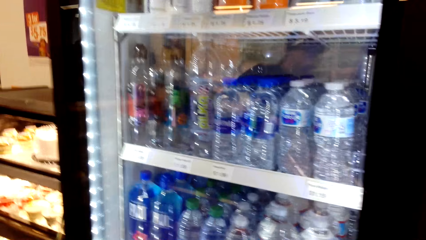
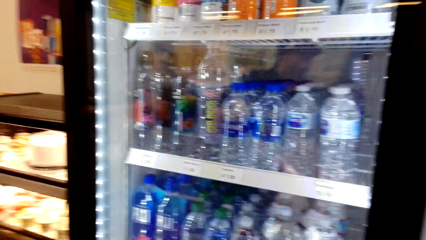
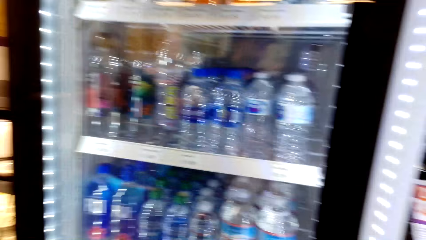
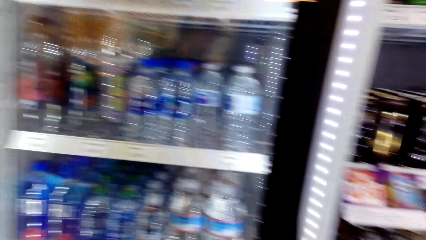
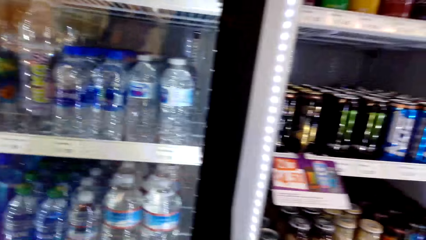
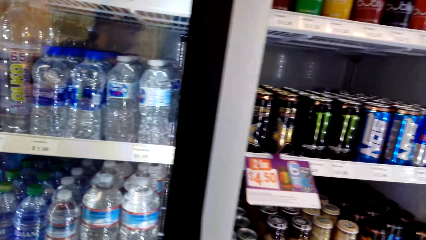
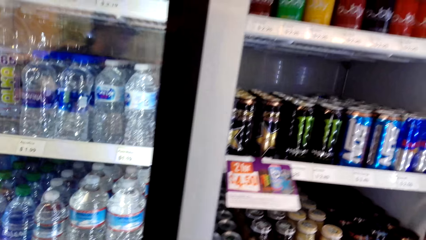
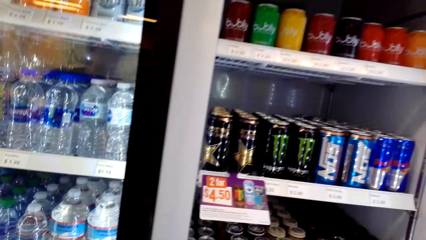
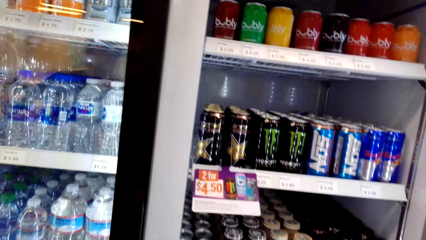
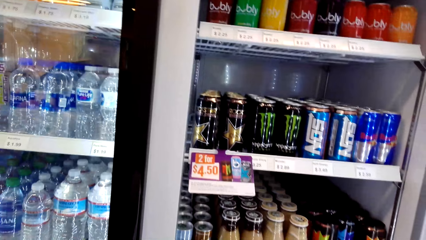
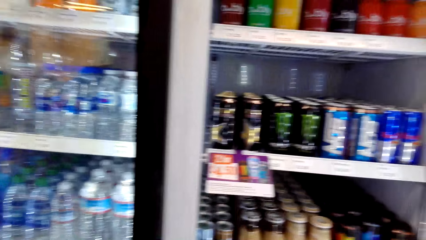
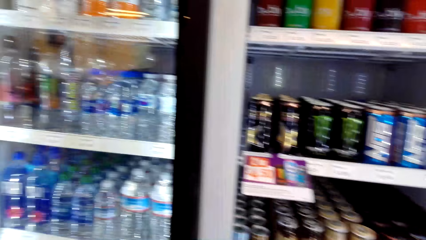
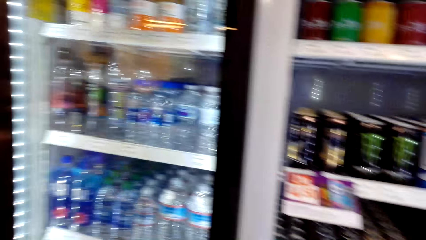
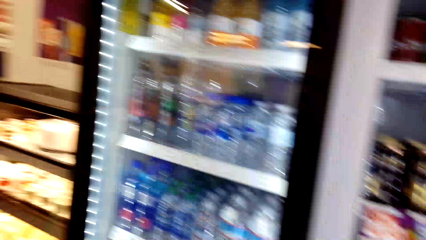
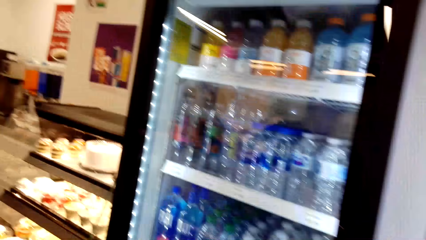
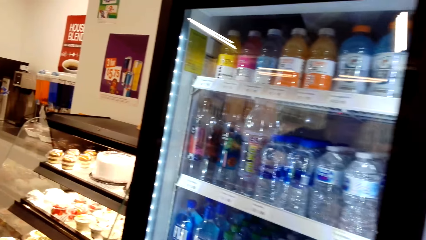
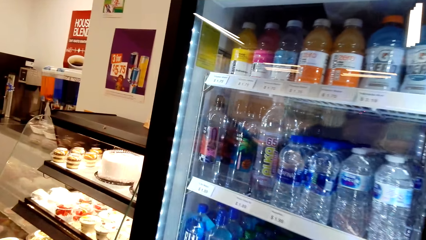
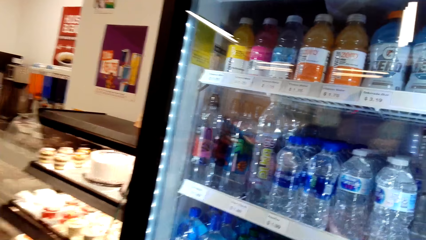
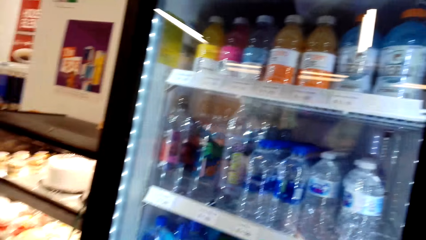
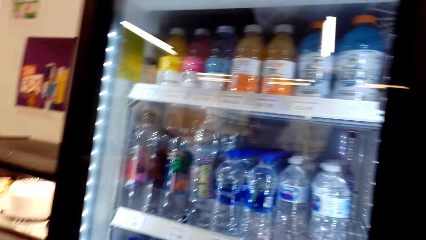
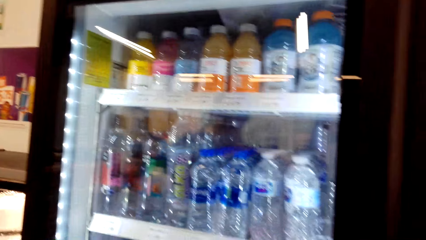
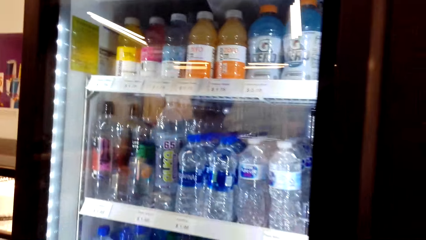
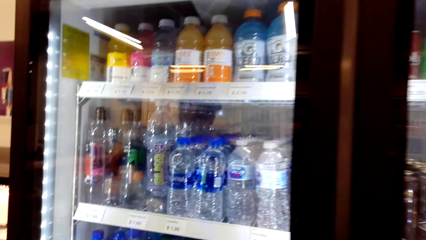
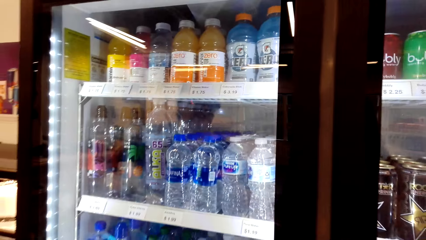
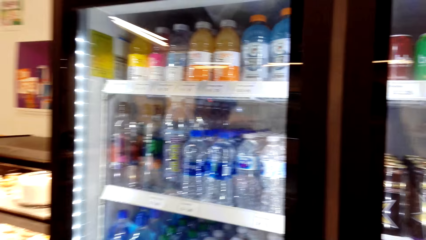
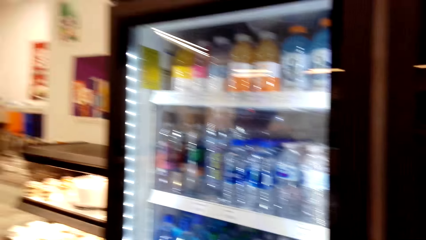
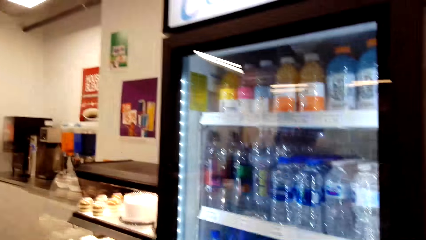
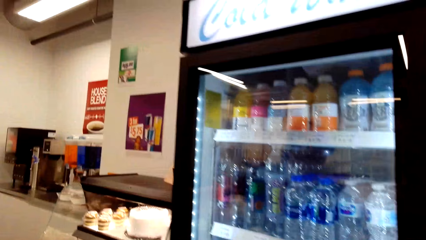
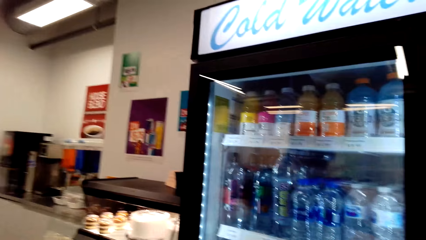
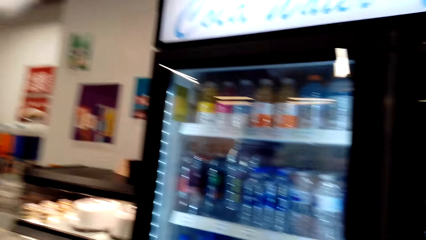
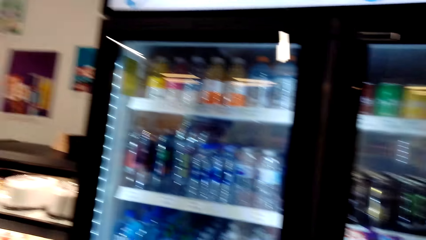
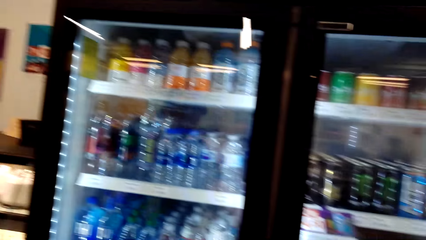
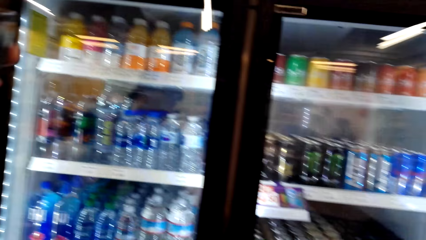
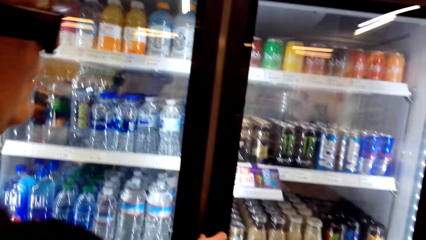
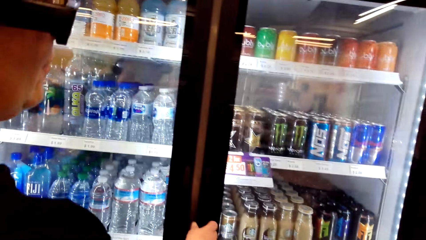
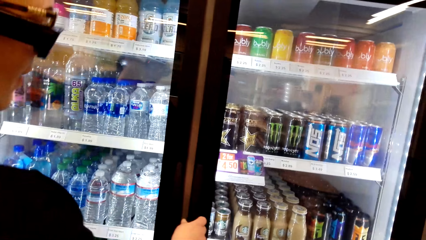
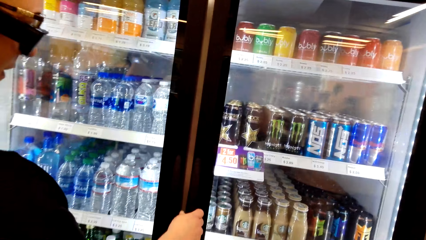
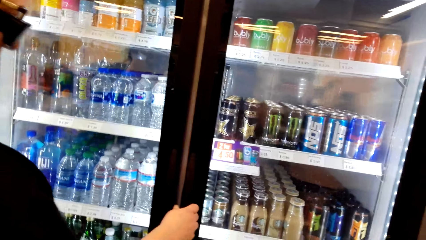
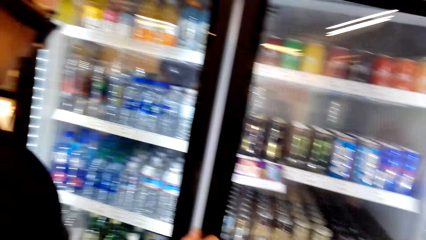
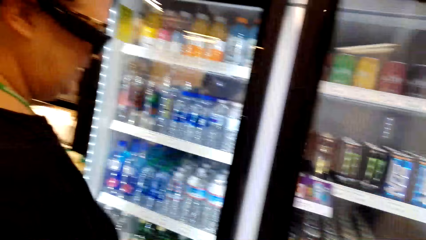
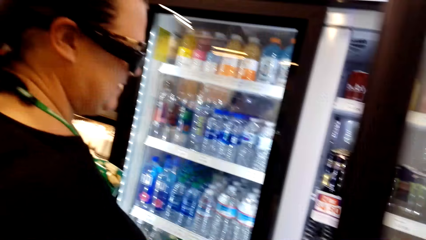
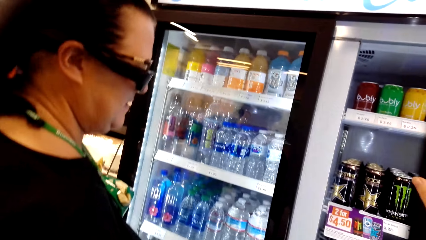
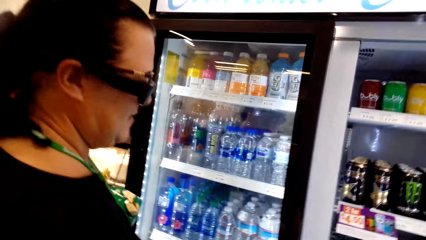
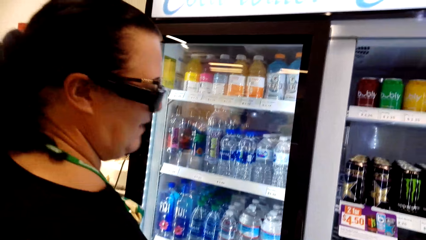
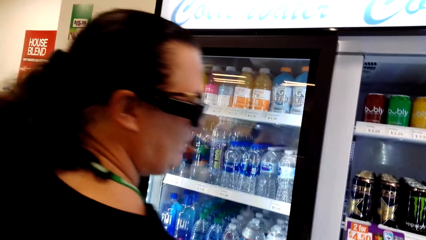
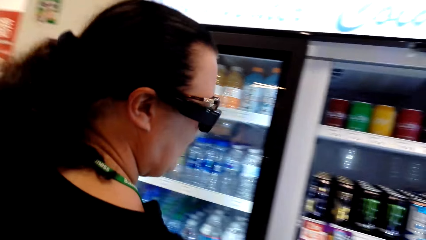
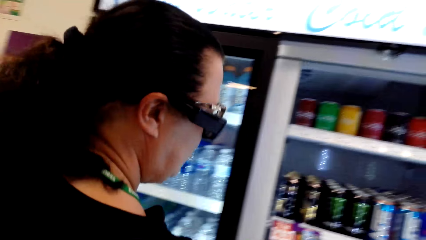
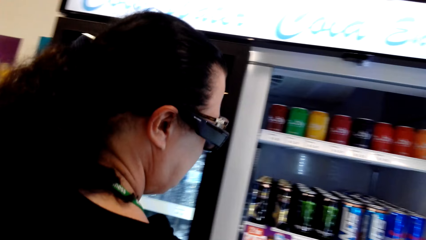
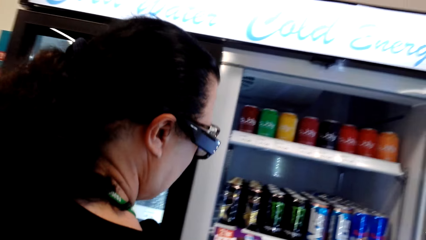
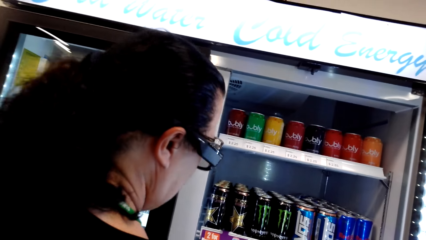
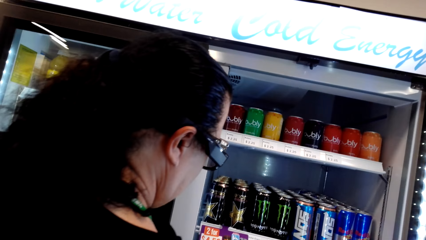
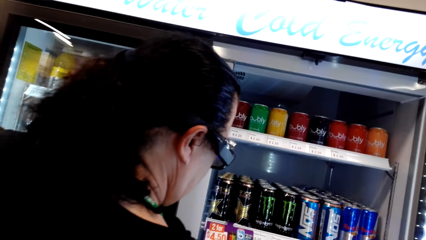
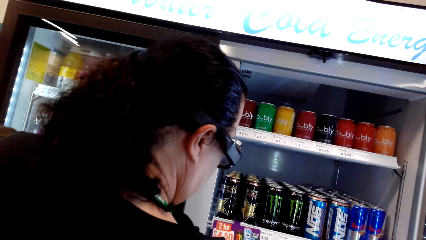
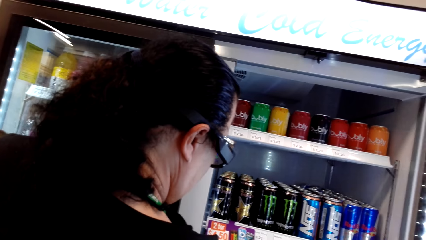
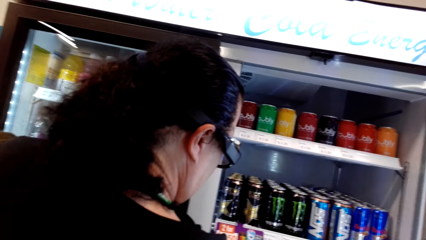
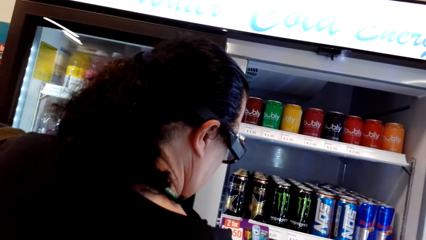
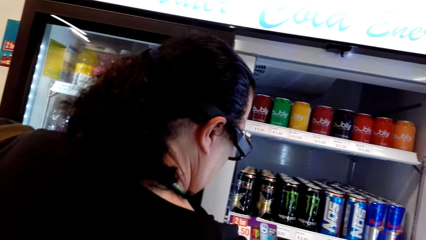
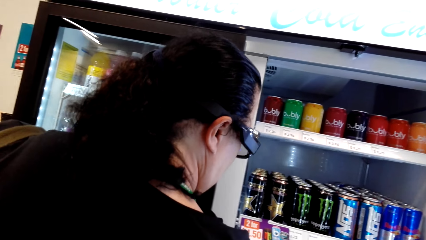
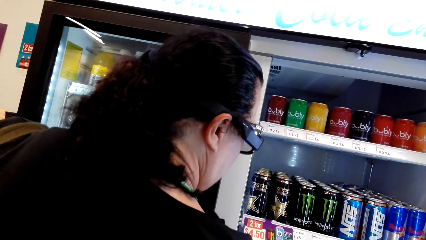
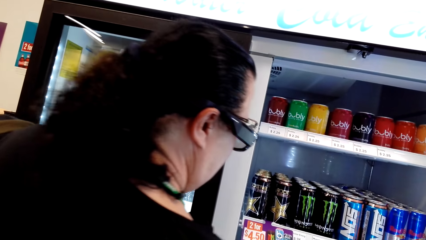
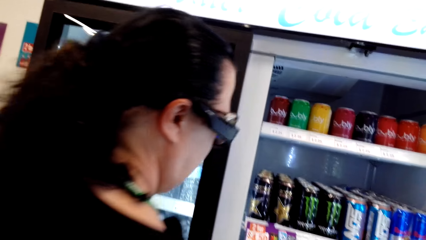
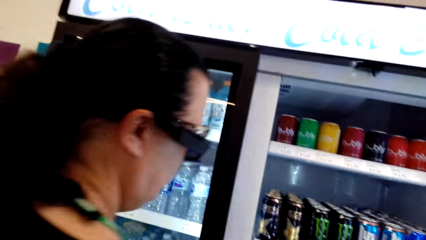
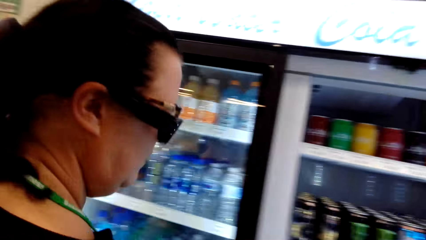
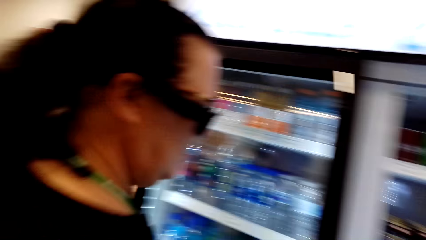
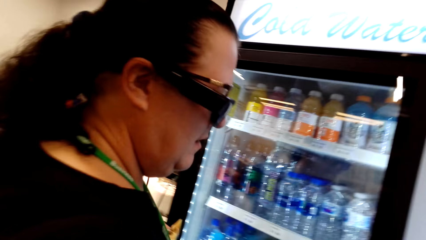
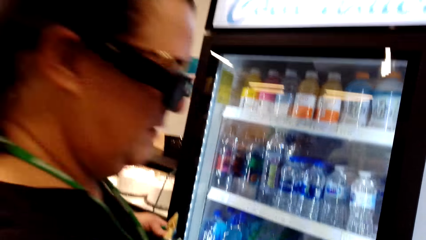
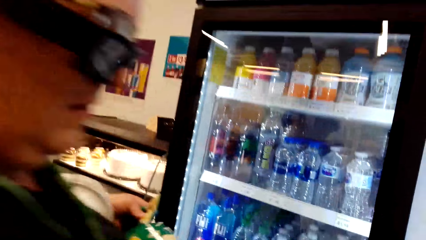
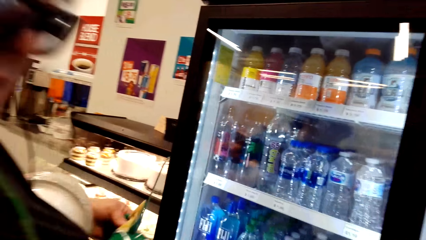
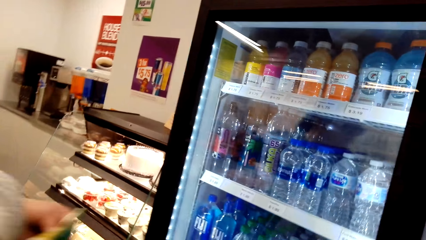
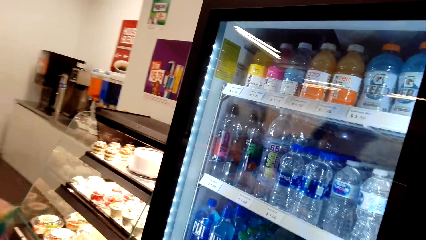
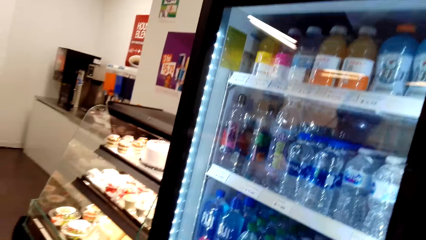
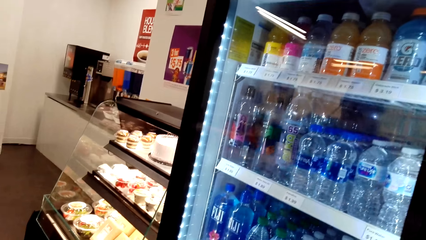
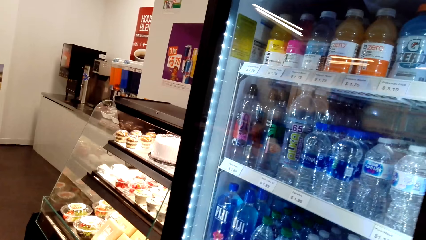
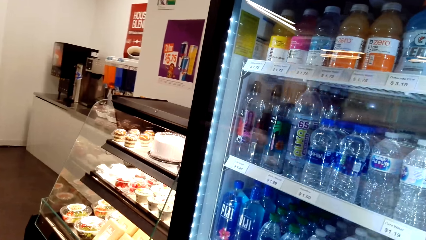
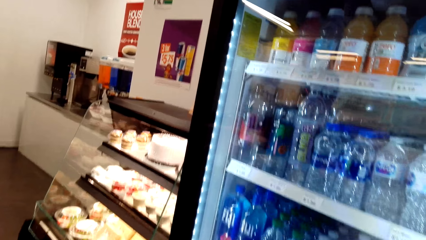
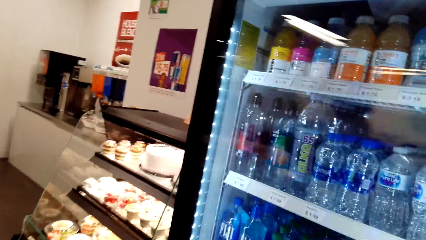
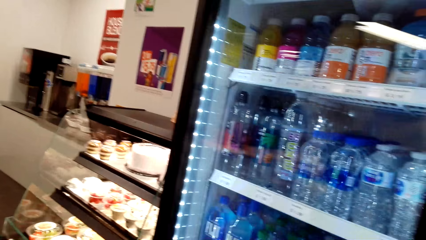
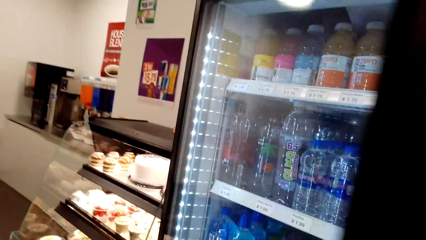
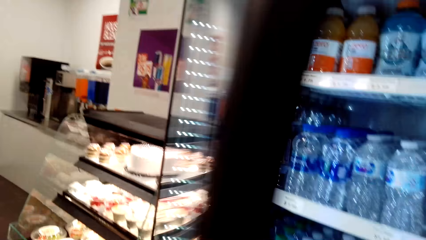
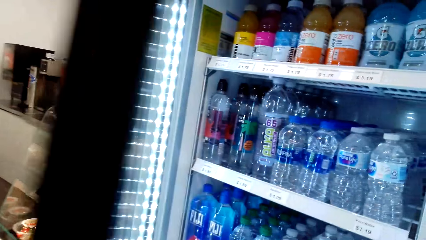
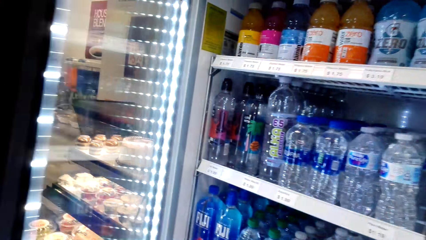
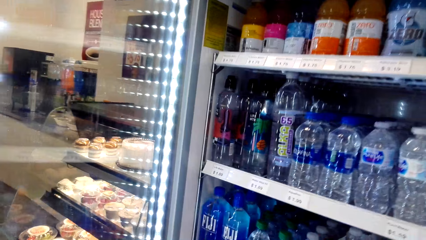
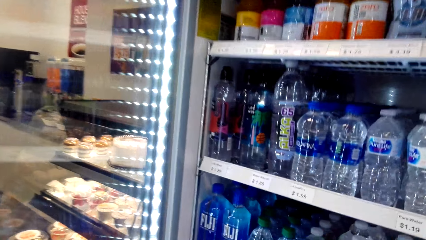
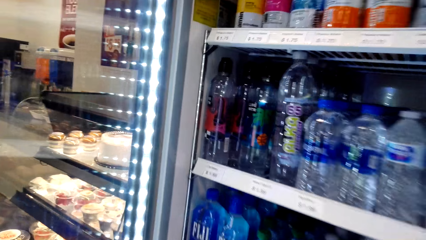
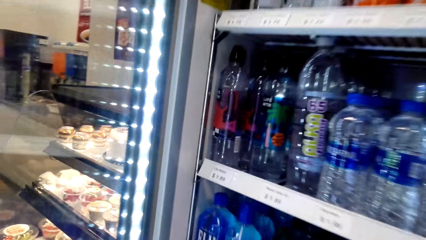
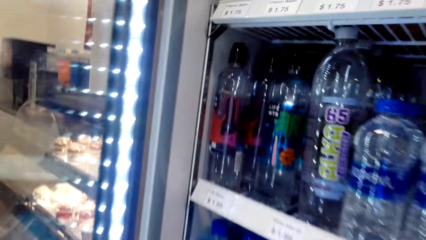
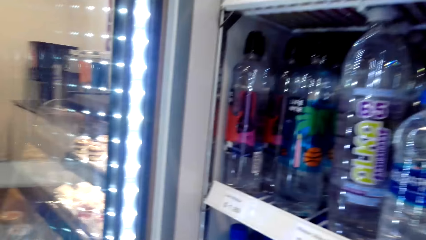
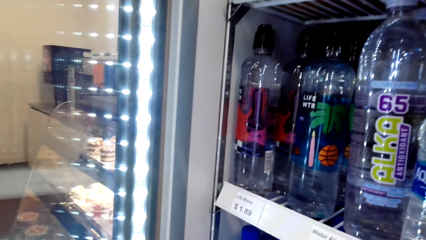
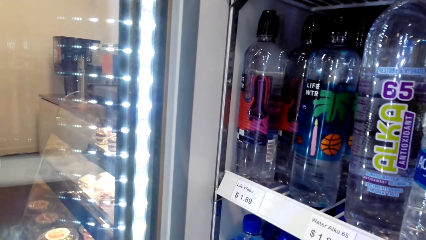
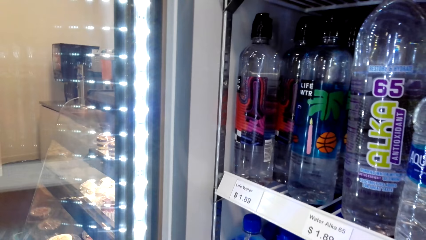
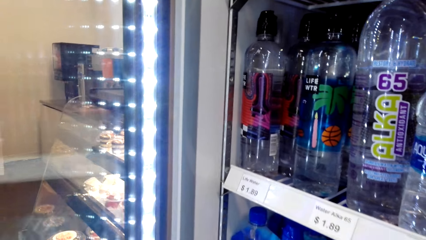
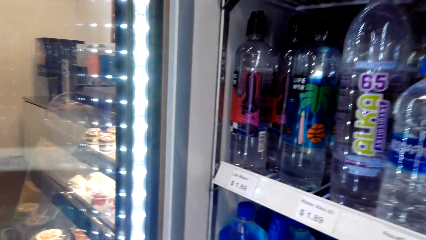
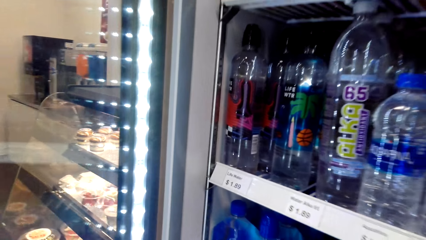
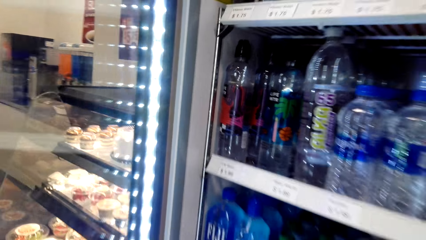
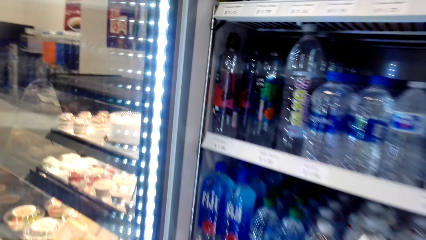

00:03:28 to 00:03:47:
The camera wearer converses with a woman. The woman converses with the camera wearer. The woman holds the fridge and opens the fridge. The camera wearer converses with the woman. The woman opens the fridge.
